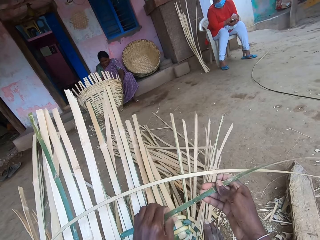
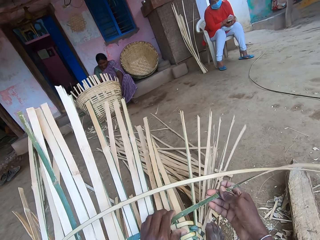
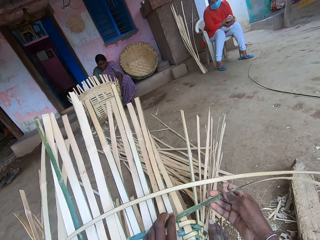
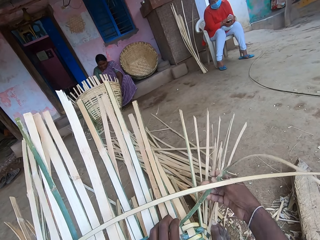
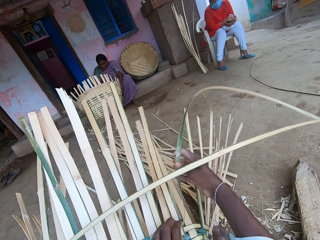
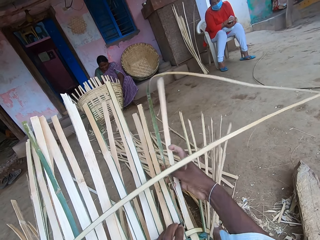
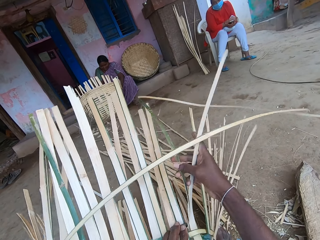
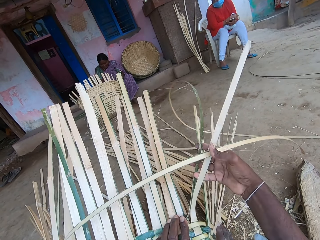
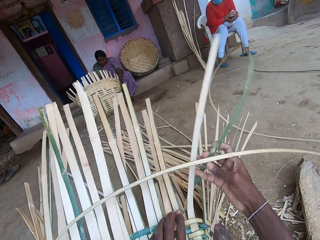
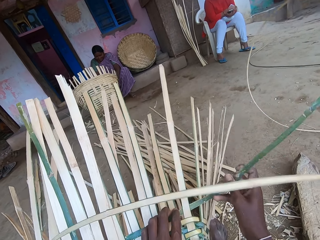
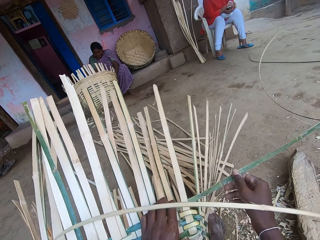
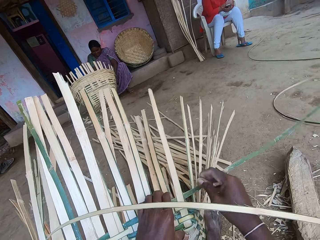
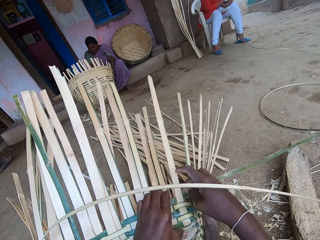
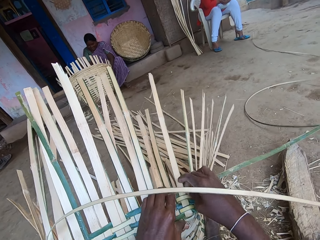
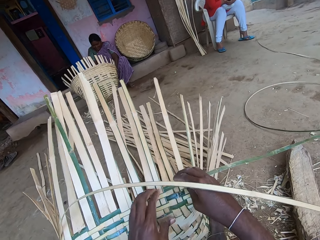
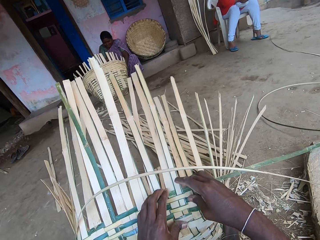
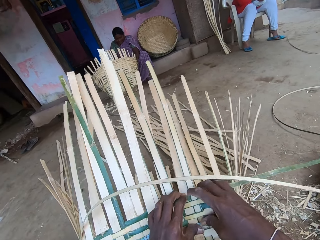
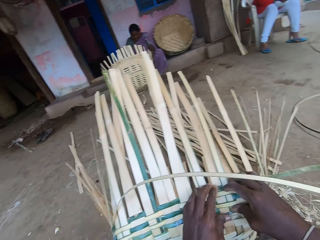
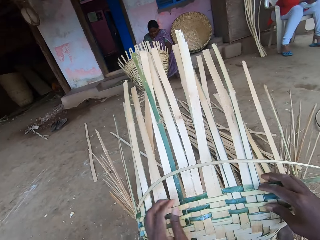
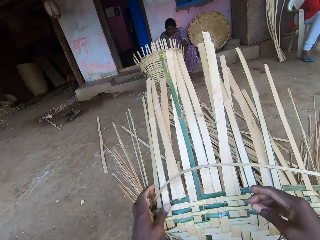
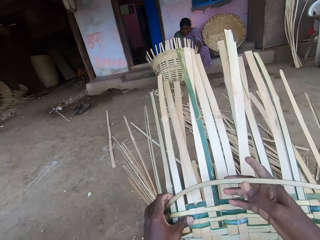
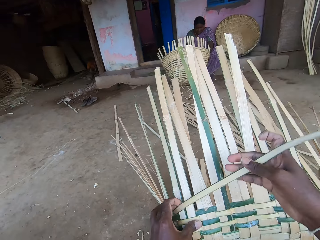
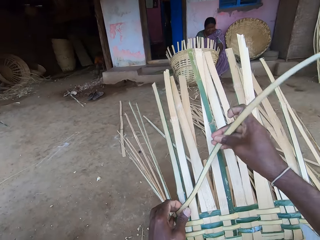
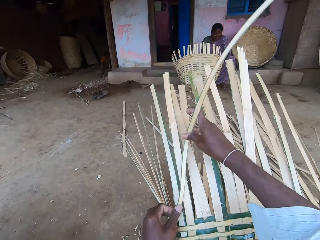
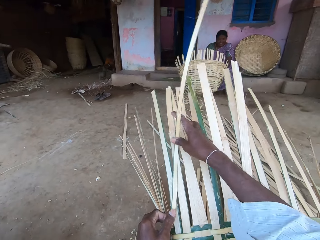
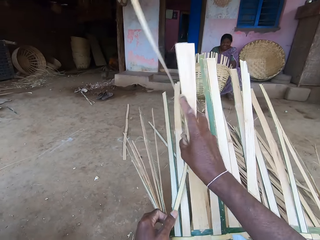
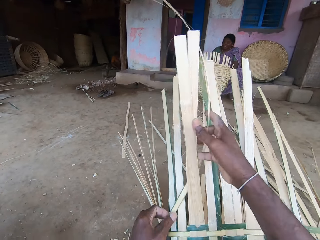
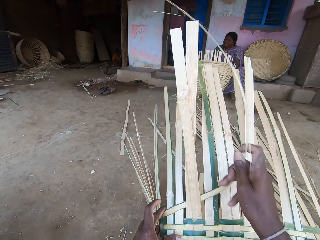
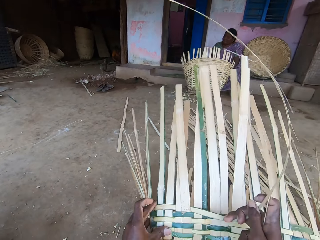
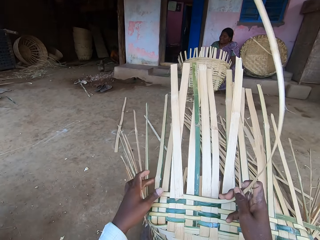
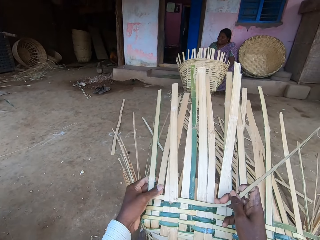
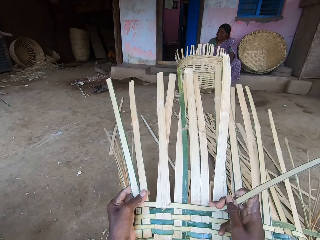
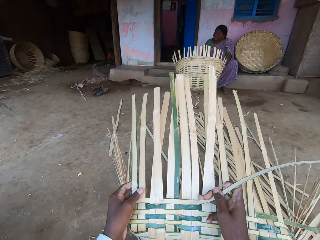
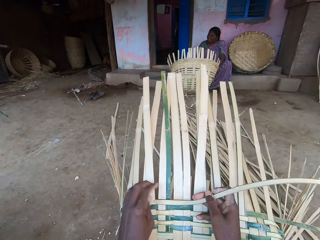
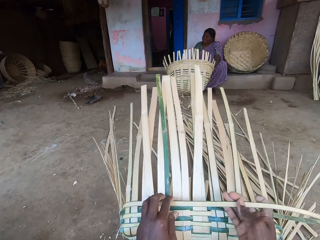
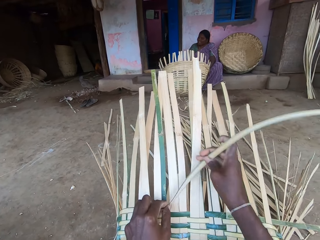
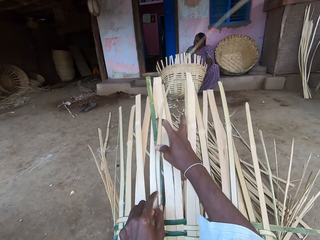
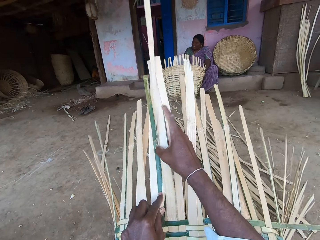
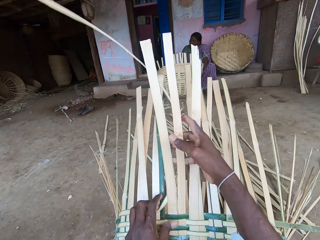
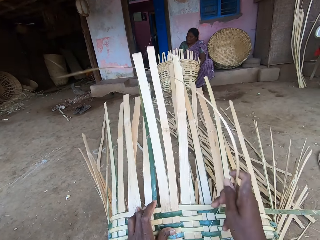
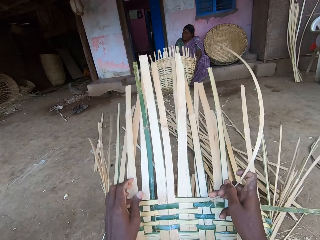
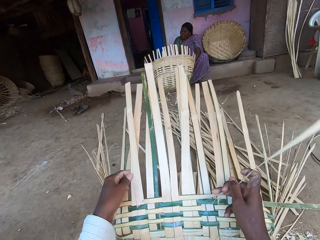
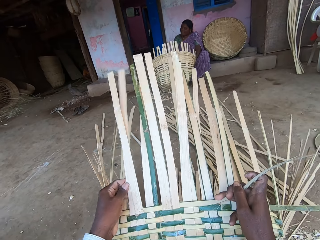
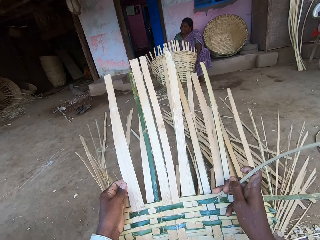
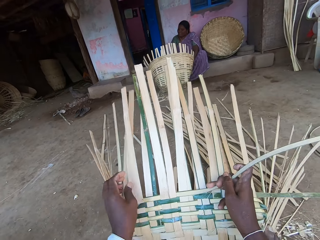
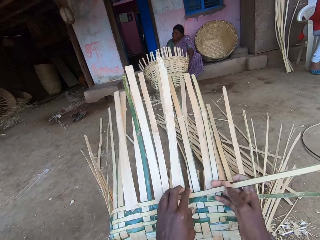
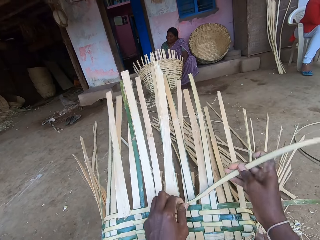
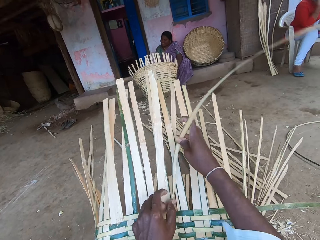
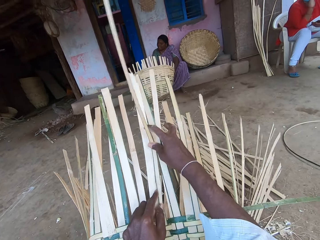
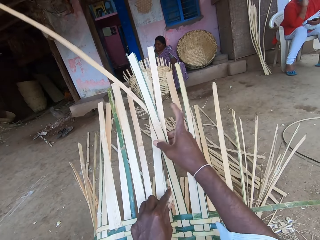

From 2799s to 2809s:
The camera wearer weaves the basket with the bamboo strip in his right hand. He weaves the basket with the bamboo strips in both hands.

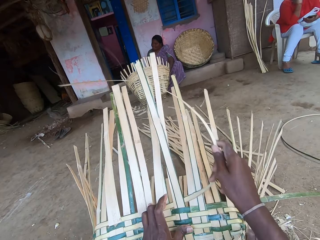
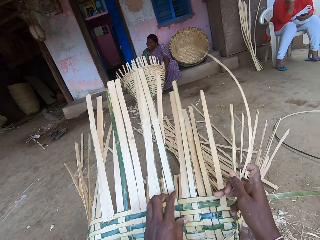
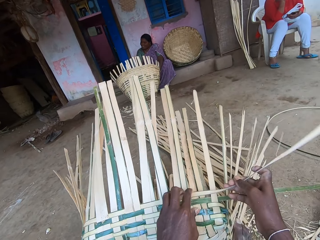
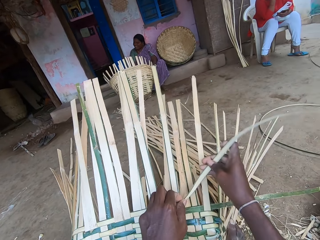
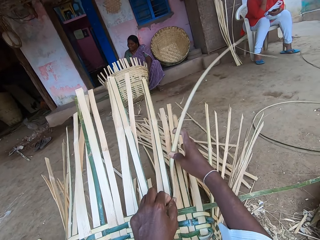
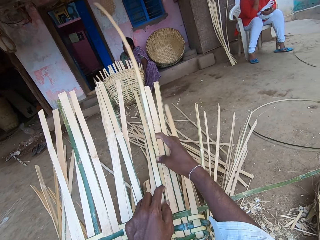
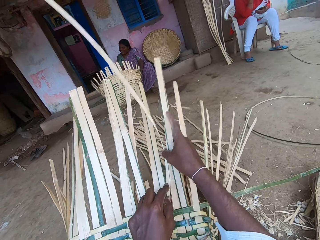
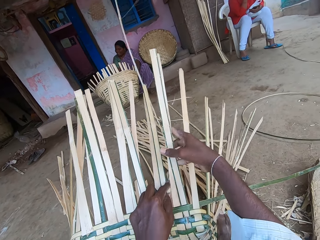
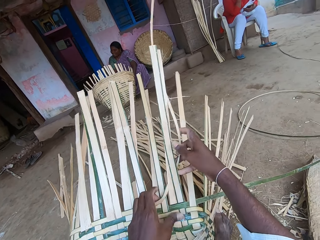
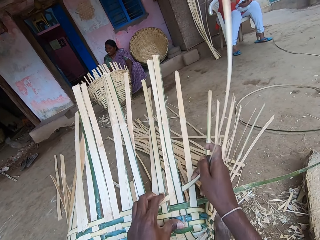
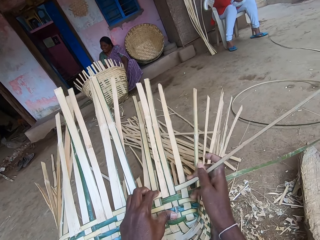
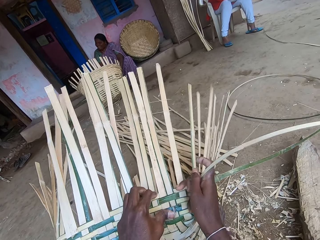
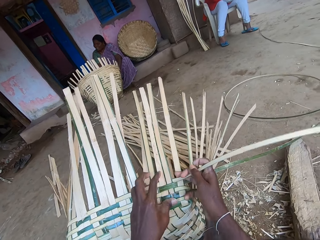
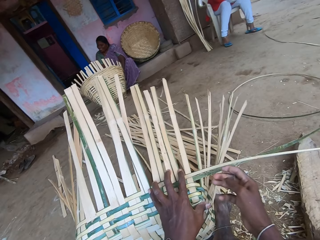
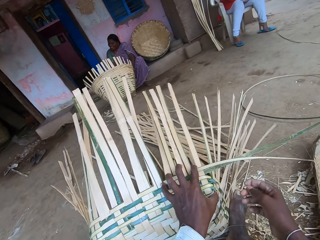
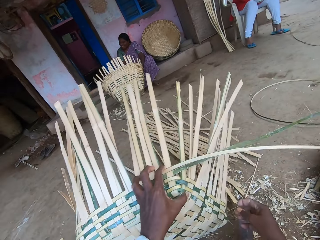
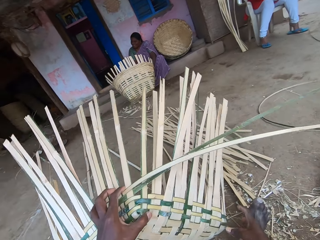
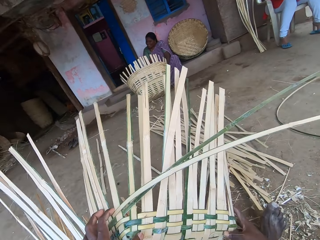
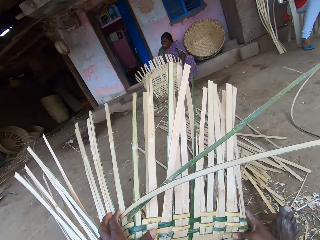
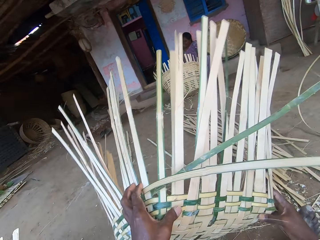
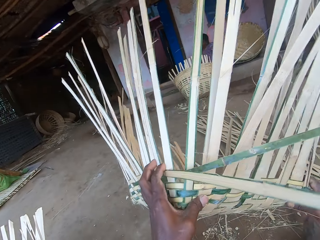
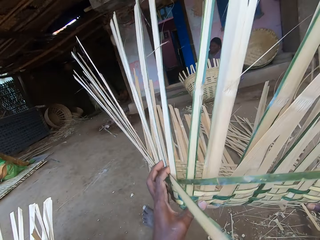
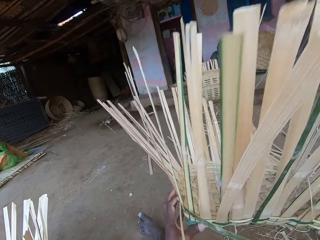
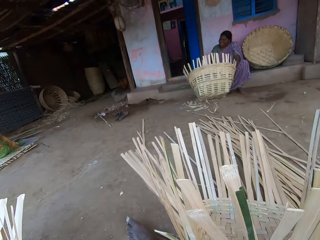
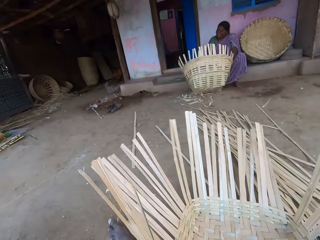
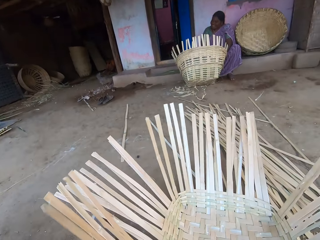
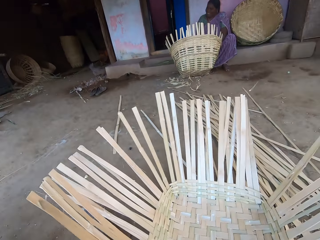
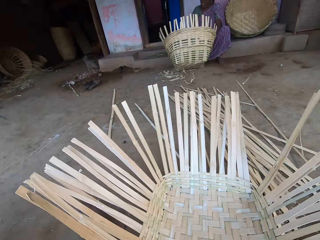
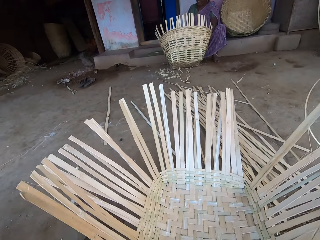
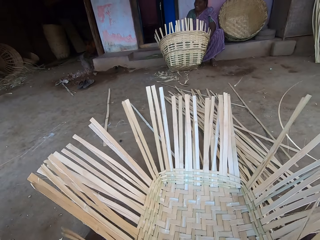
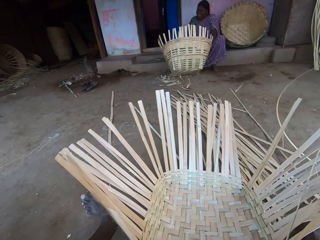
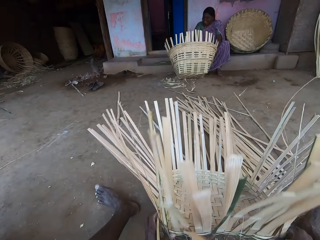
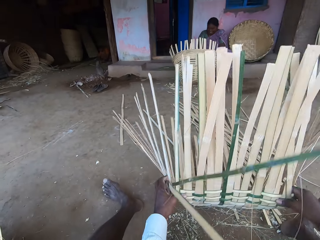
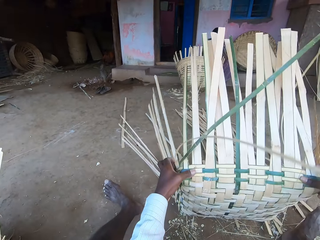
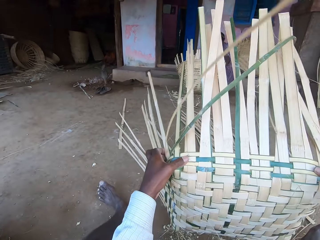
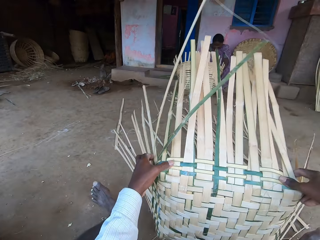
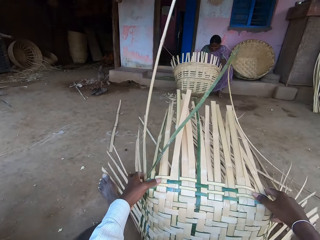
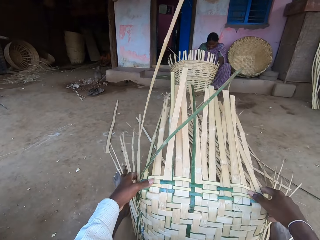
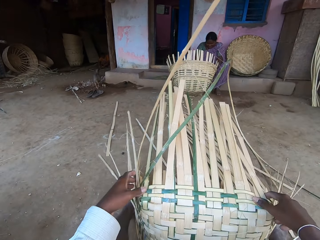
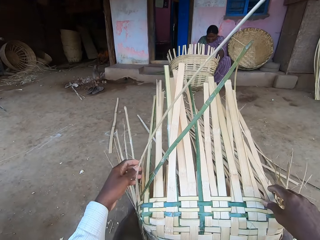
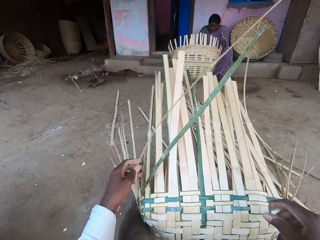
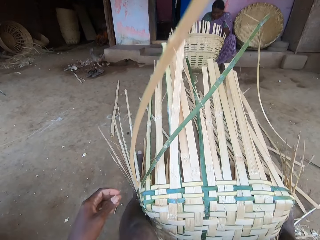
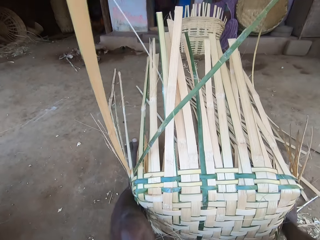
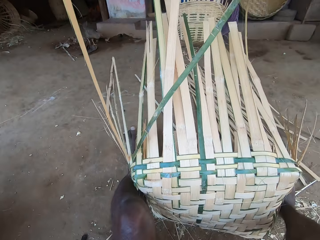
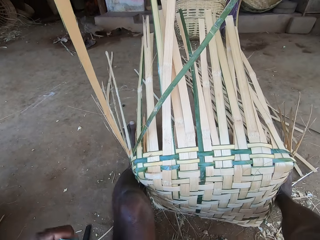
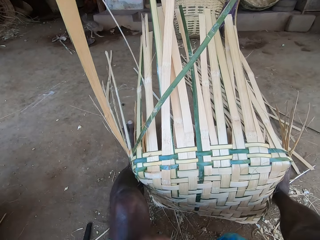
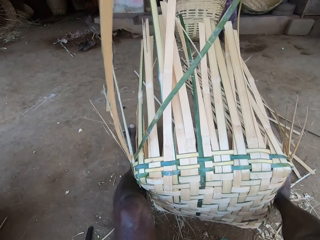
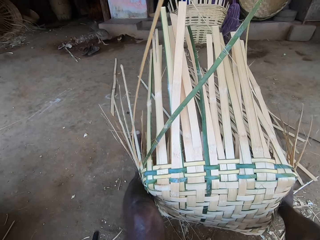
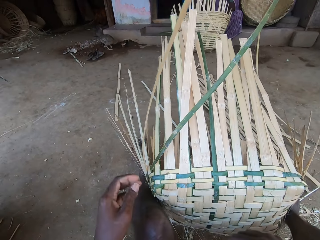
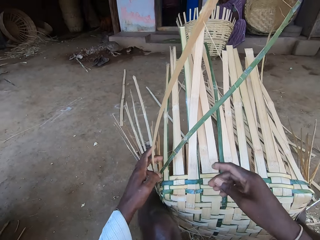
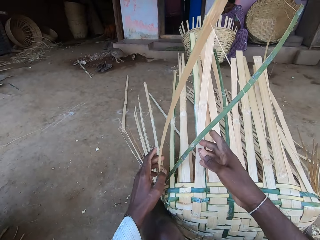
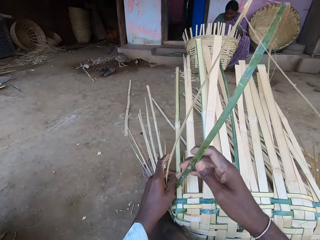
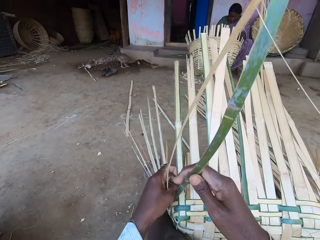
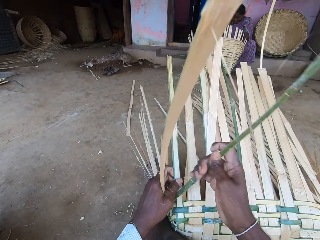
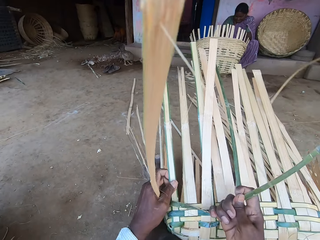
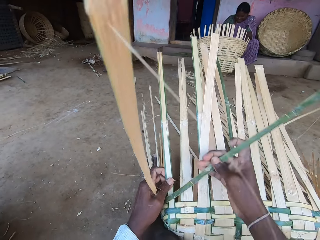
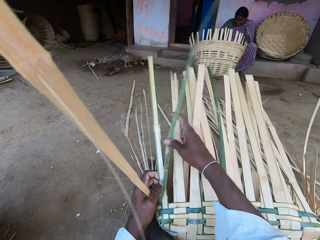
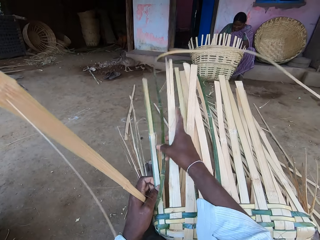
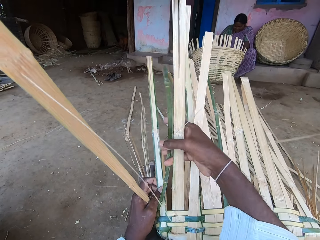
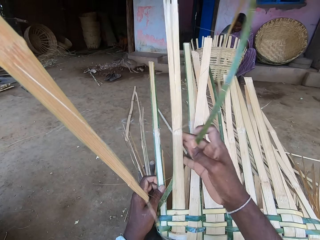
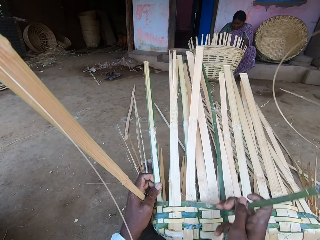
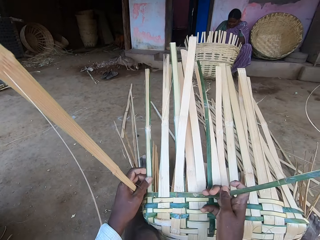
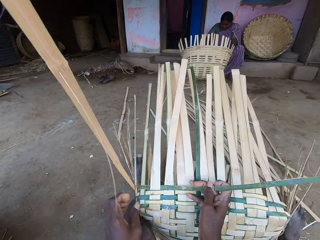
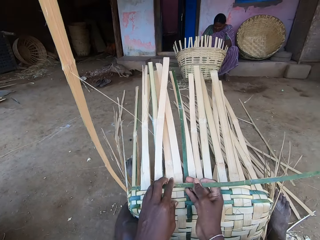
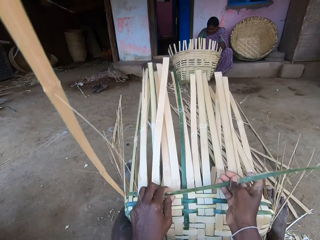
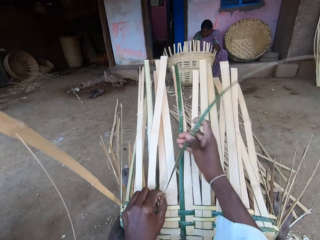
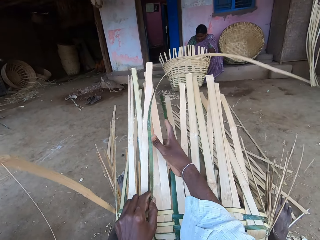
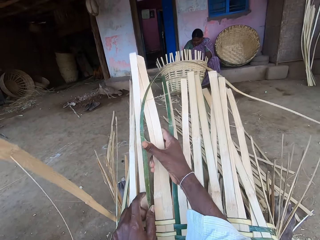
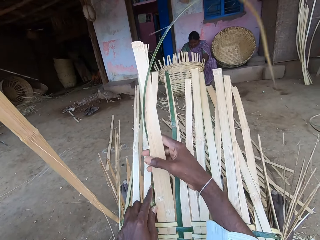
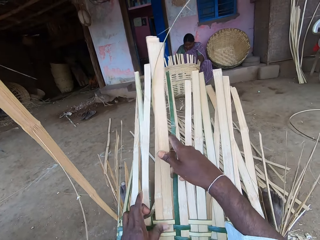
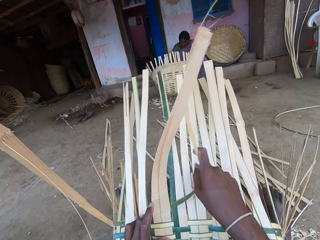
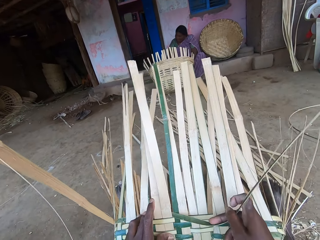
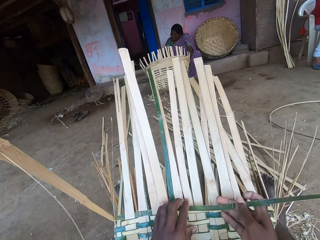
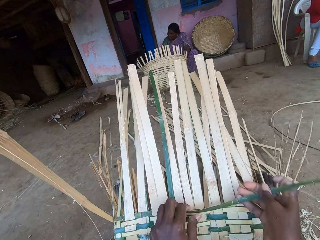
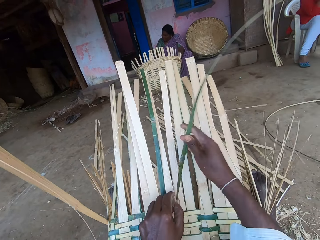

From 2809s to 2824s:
The camera wearer weaves the basket. They turn the basket around with both hands. They turn the basket again. They weave the basket with the bamboo strips in both hands.
